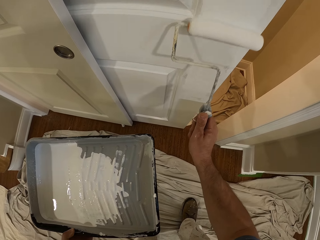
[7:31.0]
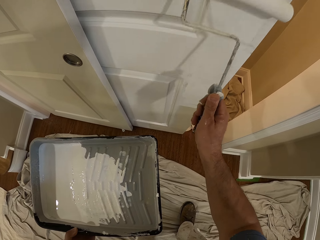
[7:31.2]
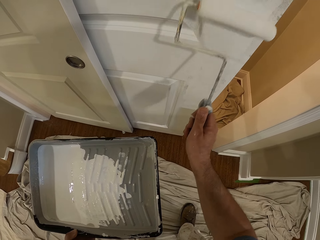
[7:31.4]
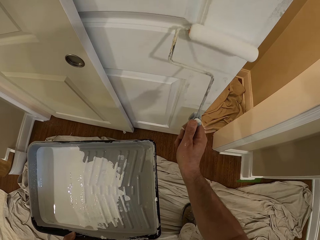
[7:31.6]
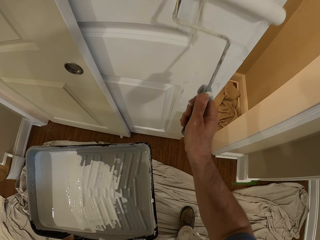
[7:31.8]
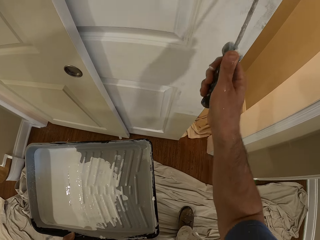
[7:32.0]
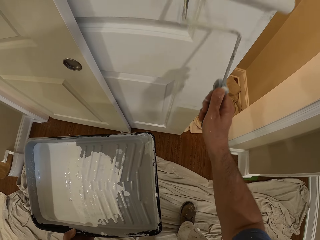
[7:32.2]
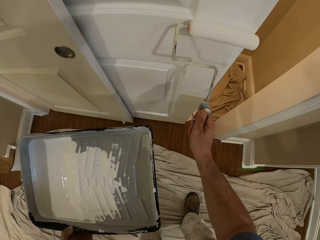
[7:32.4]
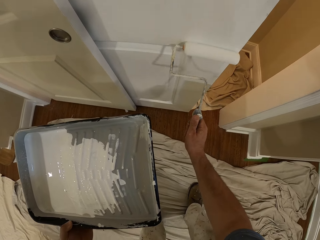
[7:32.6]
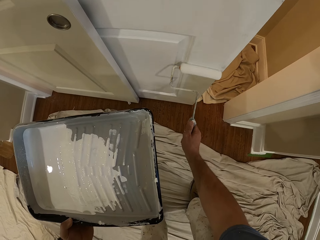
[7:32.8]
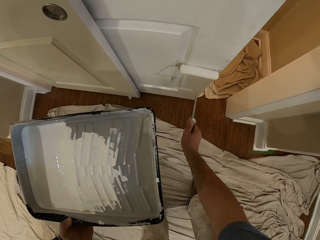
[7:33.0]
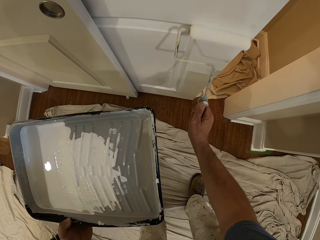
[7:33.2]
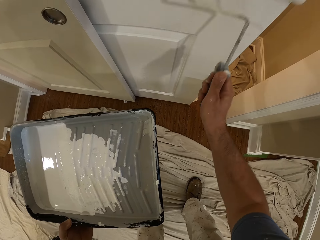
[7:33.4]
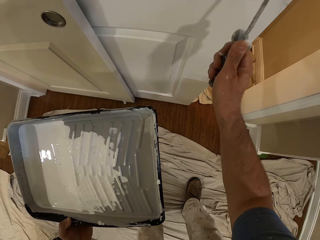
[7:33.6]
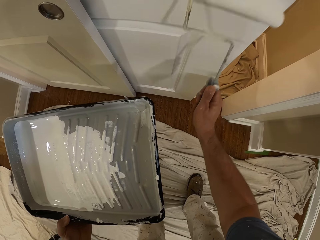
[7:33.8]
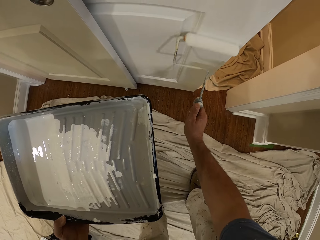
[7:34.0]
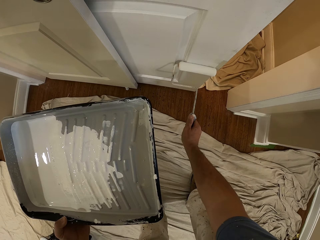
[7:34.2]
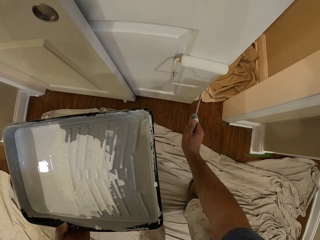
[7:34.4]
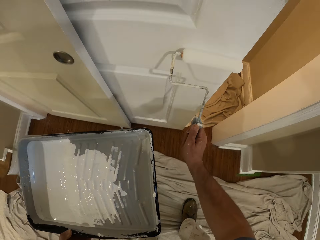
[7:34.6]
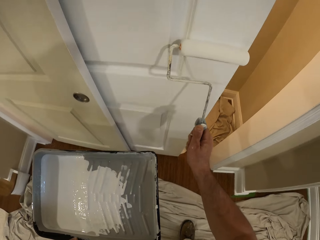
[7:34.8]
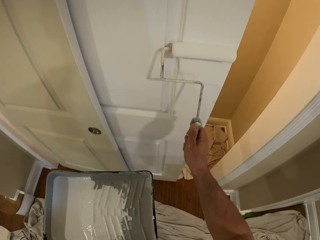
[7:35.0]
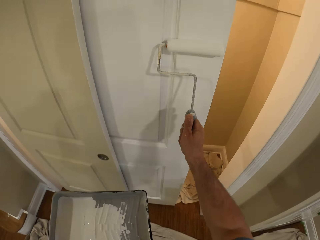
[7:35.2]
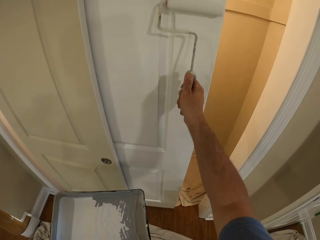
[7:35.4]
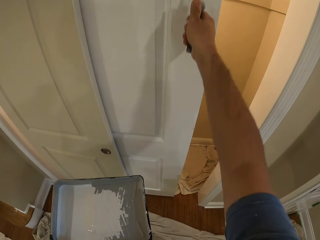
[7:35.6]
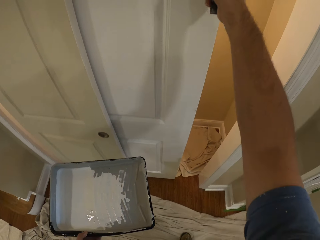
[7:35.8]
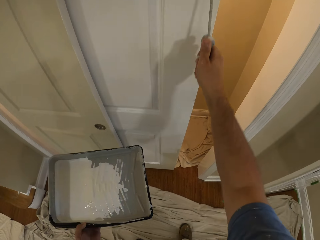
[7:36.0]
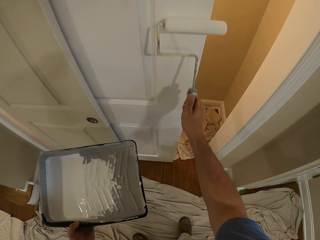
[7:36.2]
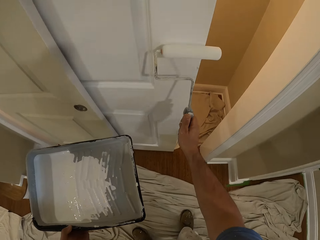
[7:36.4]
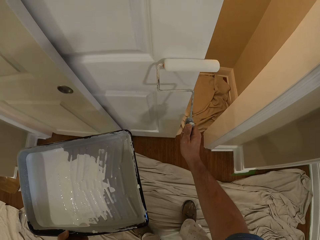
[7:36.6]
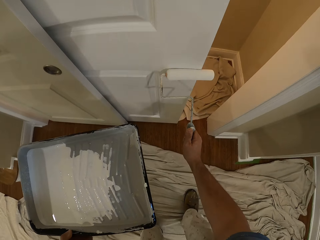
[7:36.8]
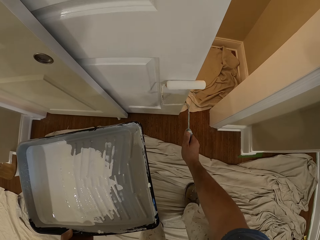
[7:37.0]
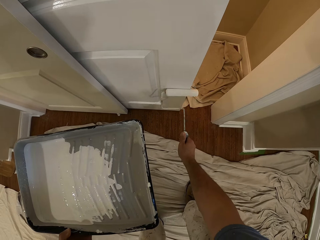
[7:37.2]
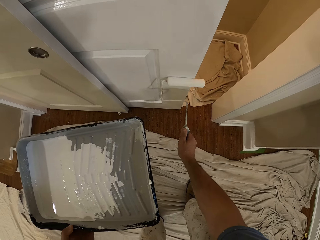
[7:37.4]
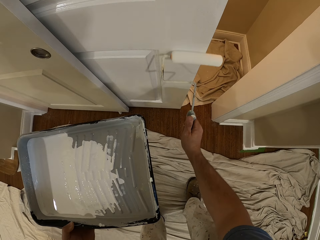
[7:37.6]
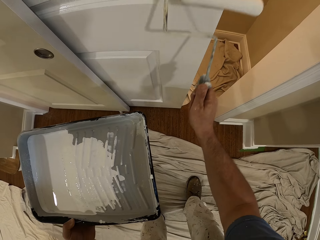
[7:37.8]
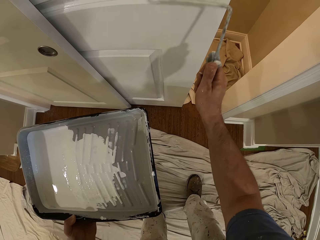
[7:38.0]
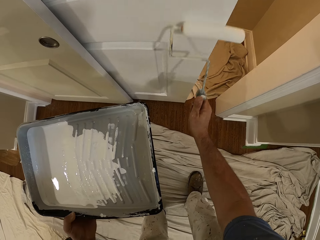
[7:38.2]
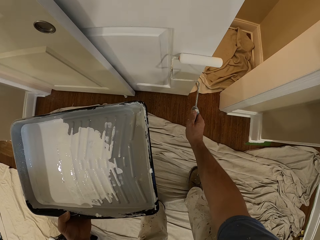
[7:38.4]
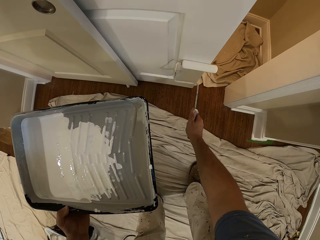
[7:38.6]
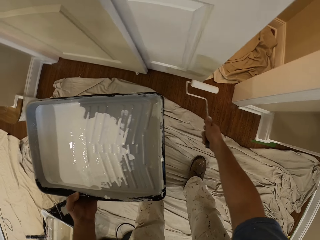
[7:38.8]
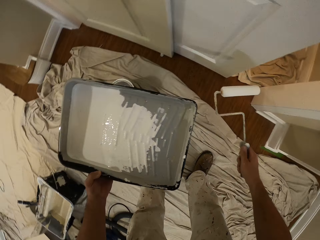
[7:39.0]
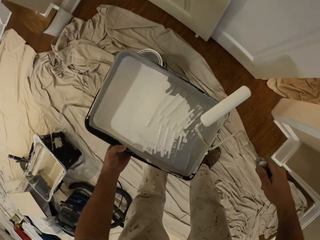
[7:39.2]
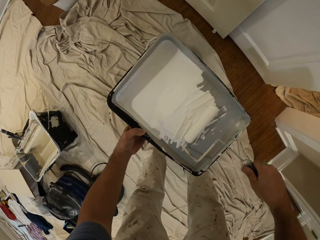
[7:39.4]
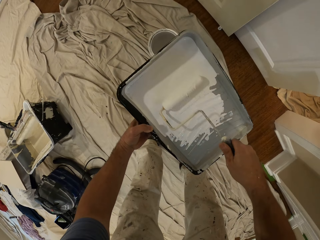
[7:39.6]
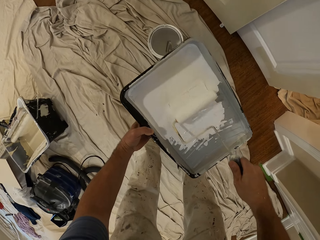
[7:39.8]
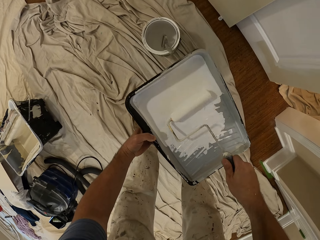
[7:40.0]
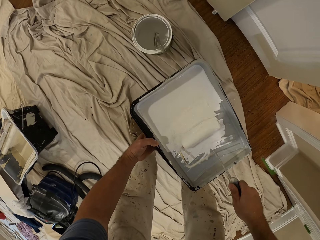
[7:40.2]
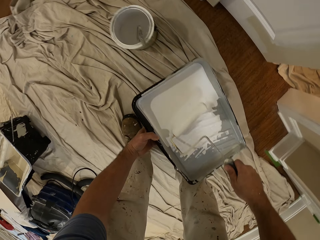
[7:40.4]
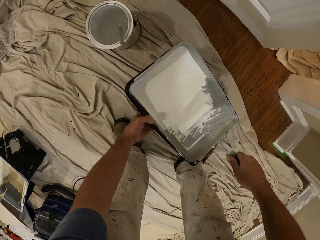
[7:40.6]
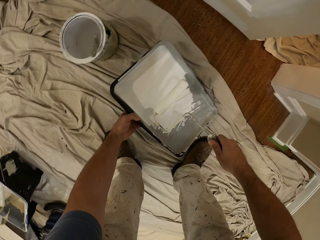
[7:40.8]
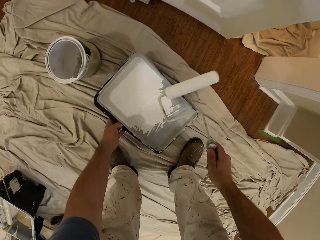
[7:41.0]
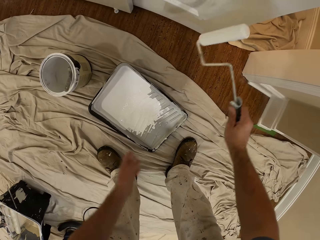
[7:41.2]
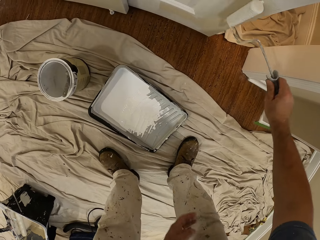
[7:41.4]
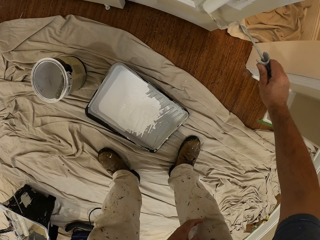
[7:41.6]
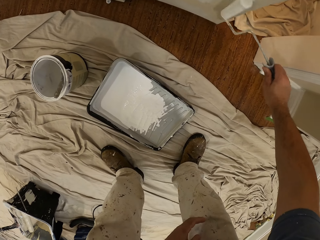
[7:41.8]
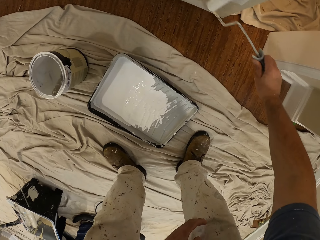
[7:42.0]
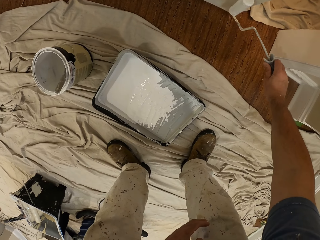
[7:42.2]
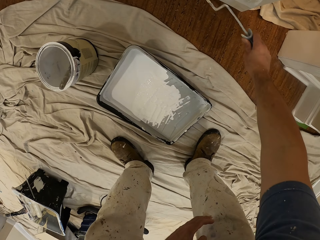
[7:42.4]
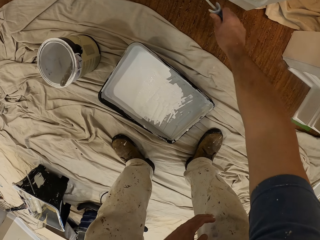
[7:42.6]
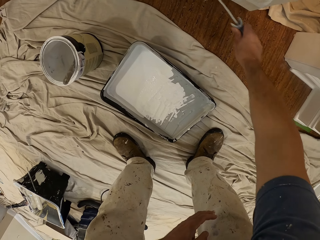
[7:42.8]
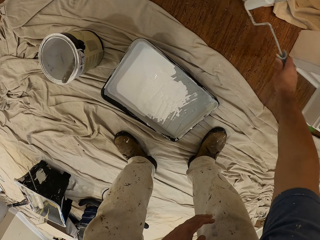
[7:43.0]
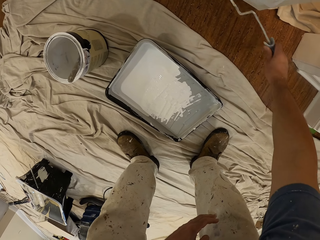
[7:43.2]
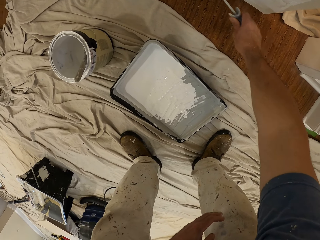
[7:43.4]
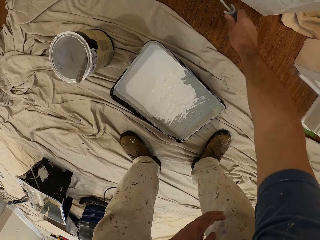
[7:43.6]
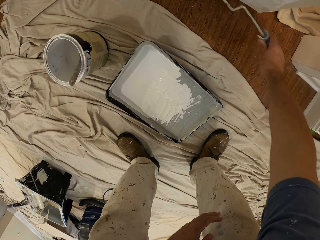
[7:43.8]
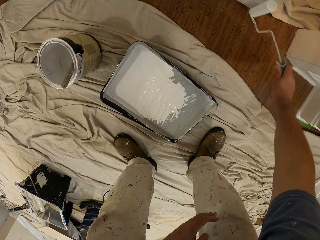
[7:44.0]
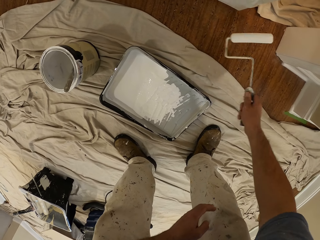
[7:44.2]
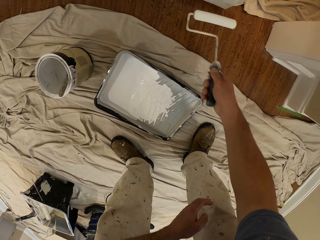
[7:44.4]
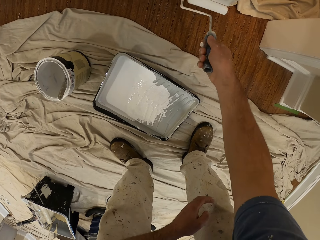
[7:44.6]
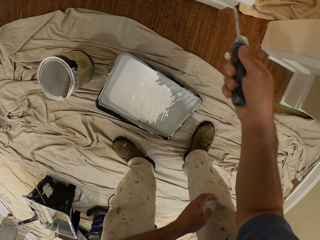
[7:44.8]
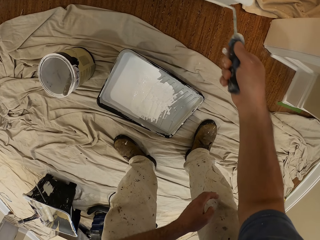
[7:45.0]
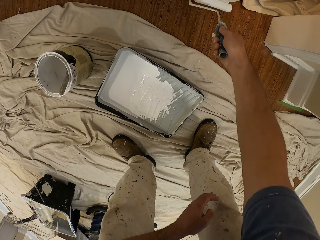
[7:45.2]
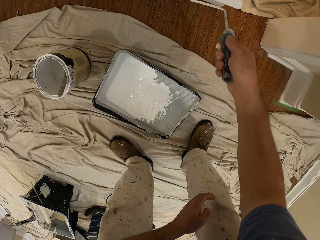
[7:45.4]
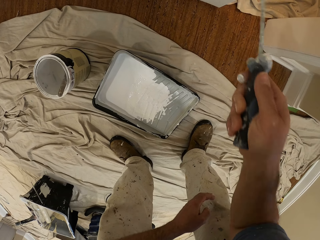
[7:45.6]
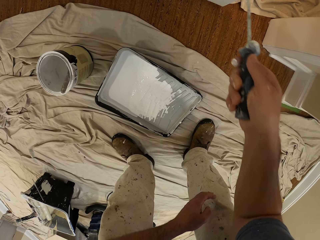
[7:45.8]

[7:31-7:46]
The camera wearer paints the door with the paint roller. He inserts the paint roller into the paint container. He drops the paint container in his left hand on the floor. He paints the door with the paint roller.

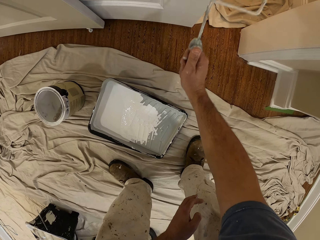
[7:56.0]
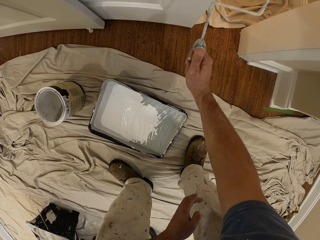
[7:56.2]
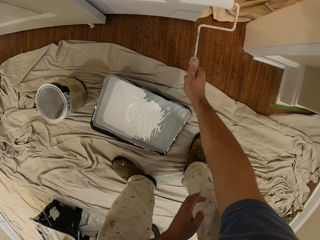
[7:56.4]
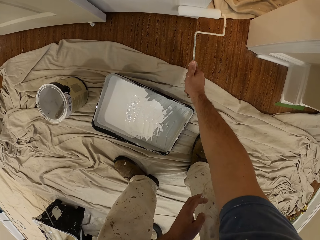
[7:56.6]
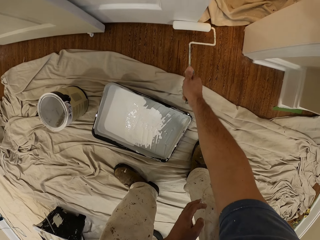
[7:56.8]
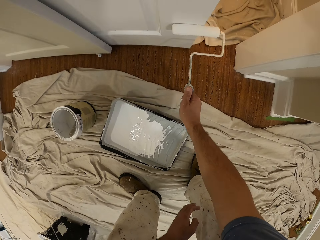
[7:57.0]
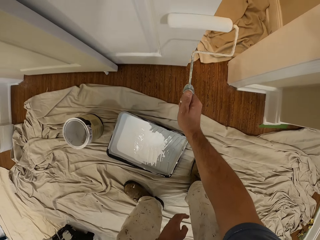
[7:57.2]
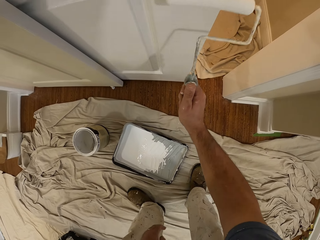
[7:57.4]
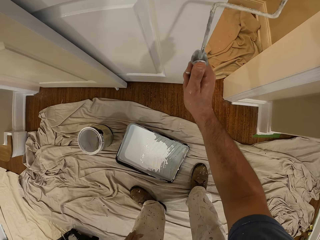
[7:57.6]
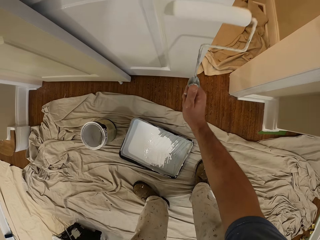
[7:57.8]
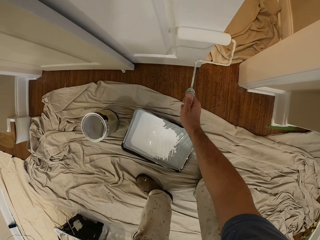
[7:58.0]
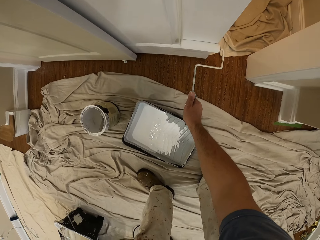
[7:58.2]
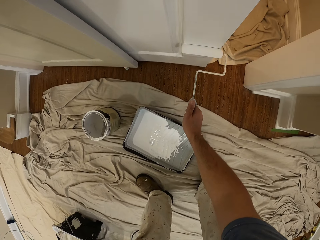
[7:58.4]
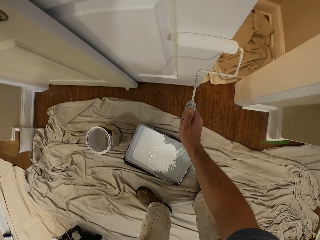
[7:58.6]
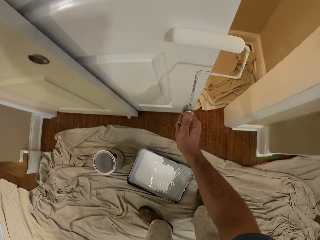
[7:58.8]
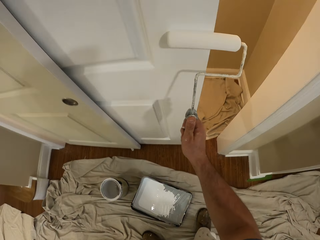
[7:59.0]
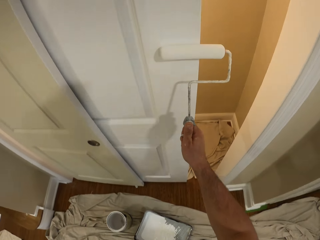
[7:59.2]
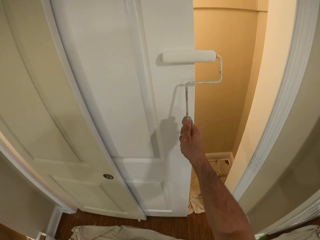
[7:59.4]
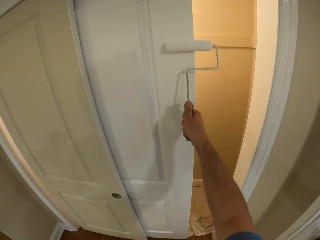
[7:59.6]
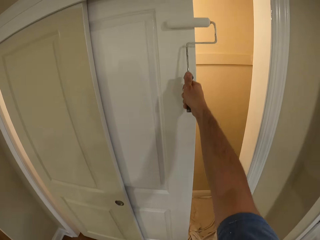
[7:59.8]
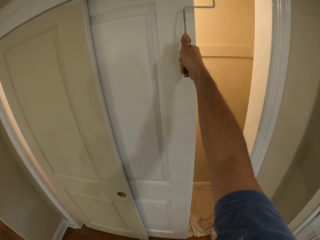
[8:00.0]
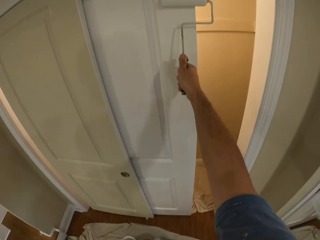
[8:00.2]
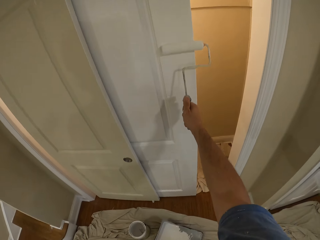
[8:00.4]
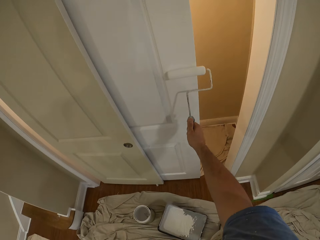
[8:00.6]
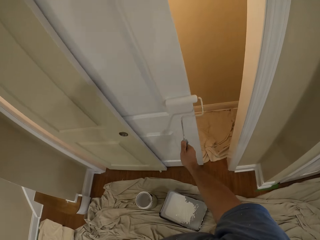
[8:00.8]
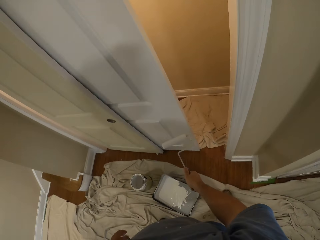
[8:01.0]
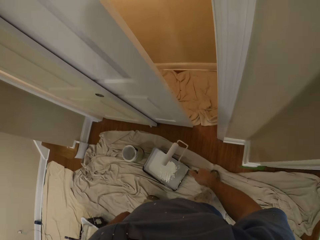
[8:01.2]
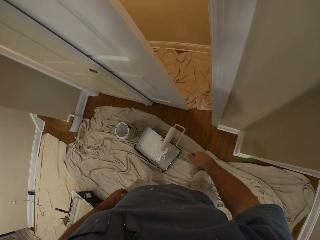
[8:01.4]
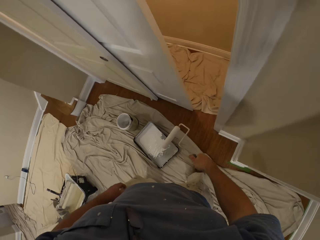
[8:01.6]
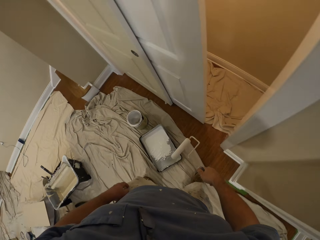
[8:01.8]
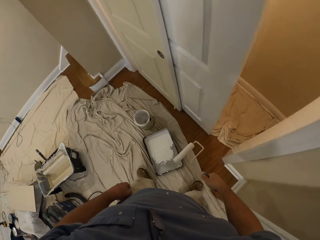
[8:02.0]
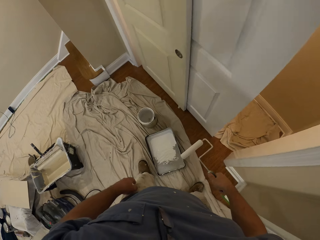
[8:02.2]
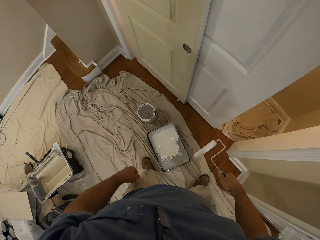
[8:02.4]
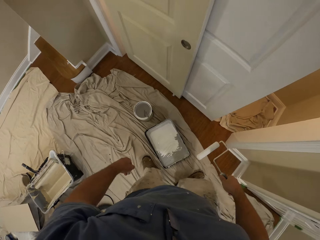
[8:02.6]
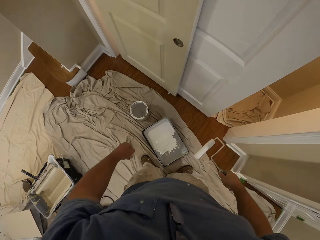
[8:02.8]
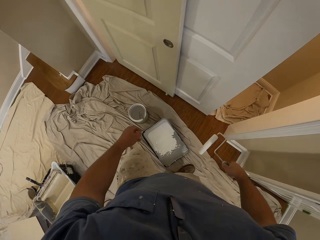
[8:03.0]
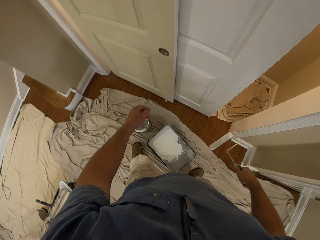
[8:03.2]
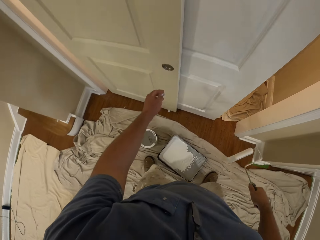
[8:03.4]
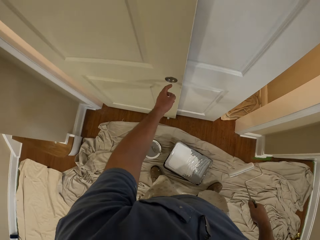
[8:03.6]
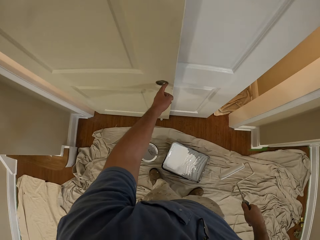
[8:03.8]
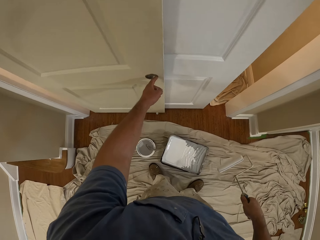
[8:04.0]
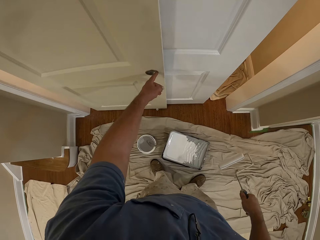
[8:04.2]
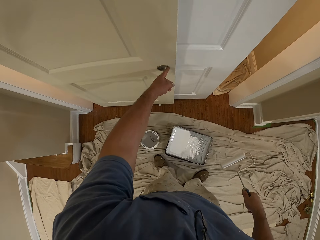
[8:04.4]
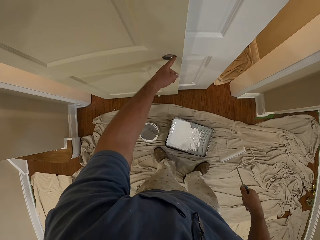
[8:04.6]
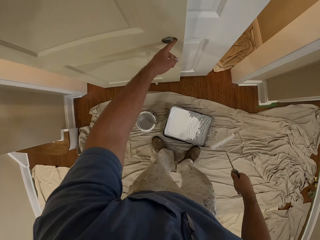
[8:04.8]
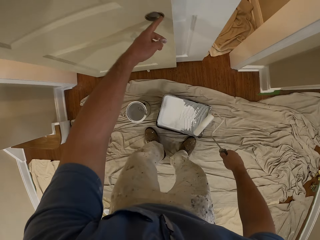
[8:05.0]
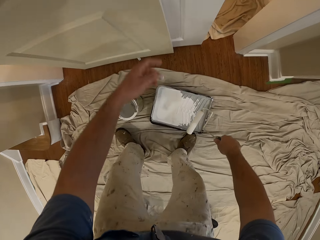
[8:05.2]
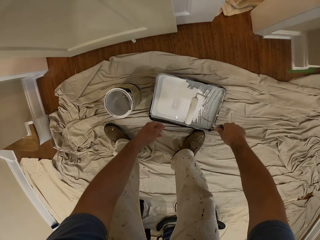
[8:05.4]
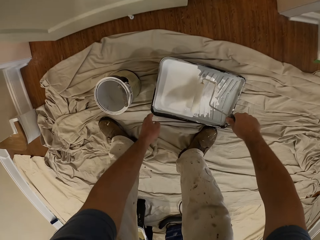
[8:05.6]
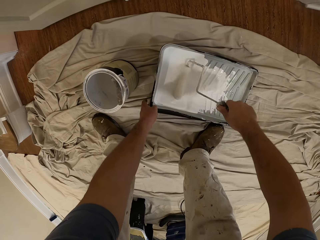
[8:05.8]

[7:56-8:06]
The camera wearer removes the paint roller from the door. He slides the door with his left hand.
